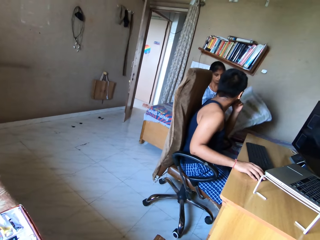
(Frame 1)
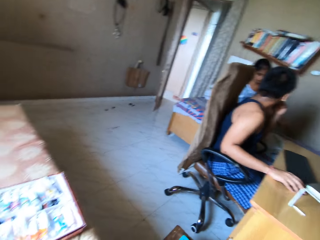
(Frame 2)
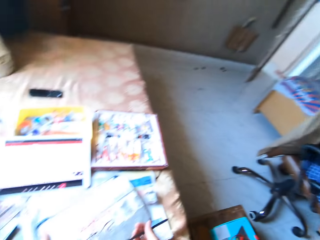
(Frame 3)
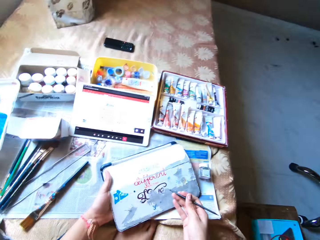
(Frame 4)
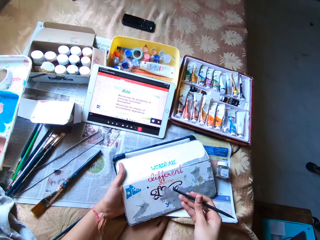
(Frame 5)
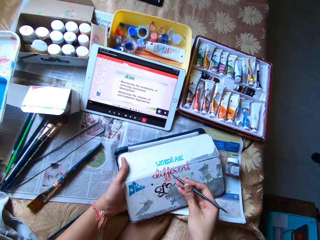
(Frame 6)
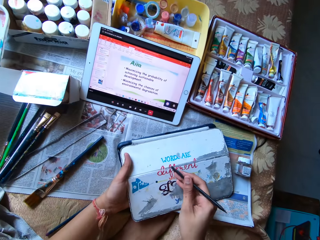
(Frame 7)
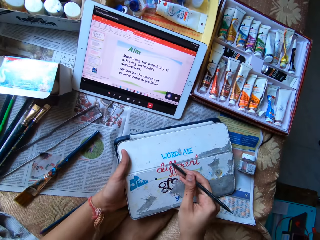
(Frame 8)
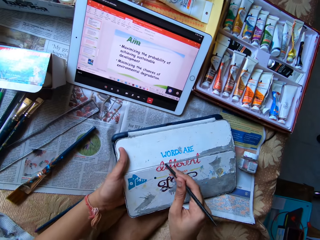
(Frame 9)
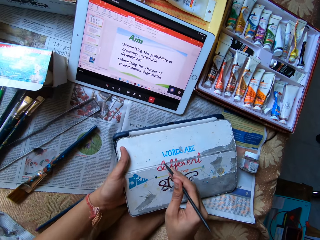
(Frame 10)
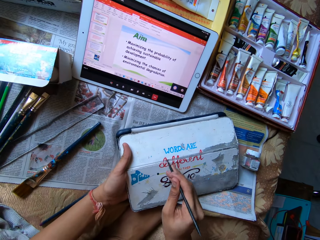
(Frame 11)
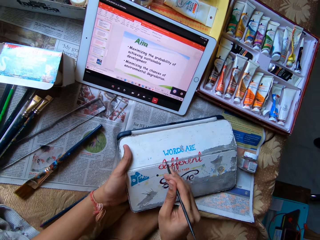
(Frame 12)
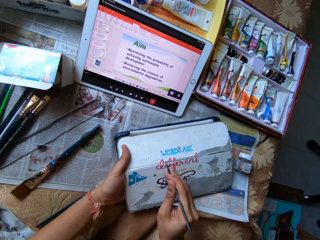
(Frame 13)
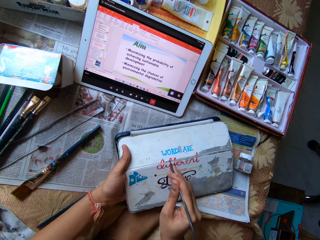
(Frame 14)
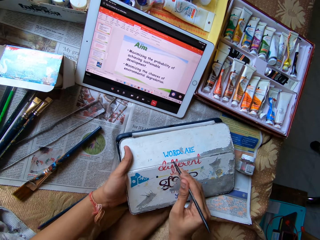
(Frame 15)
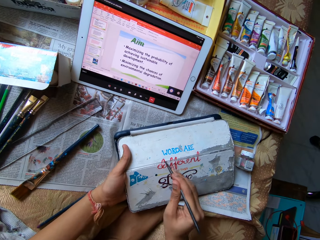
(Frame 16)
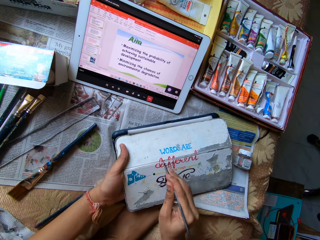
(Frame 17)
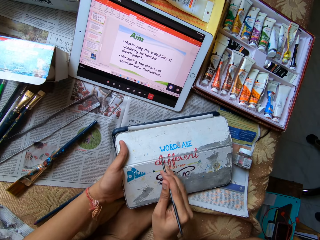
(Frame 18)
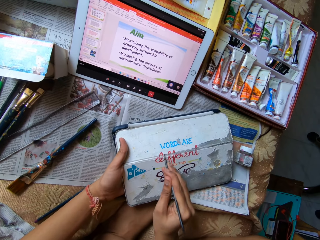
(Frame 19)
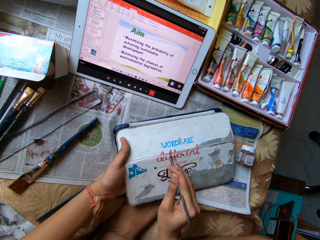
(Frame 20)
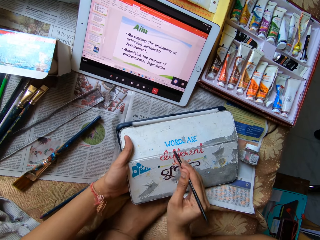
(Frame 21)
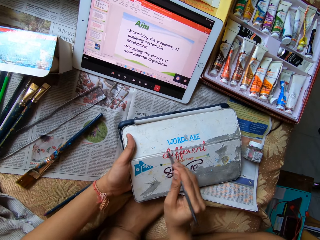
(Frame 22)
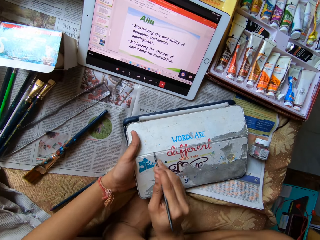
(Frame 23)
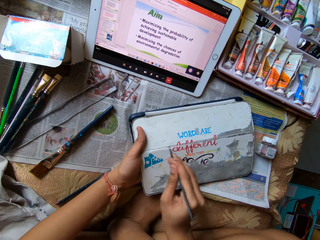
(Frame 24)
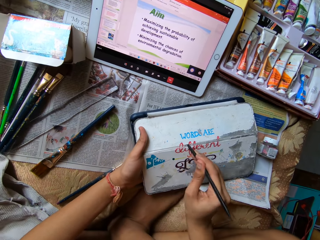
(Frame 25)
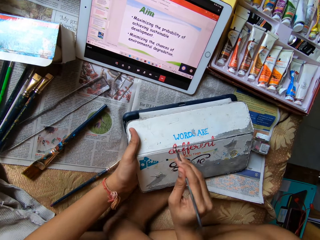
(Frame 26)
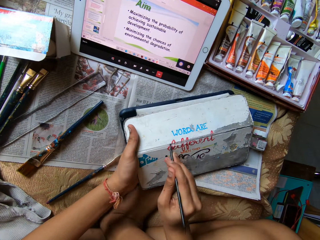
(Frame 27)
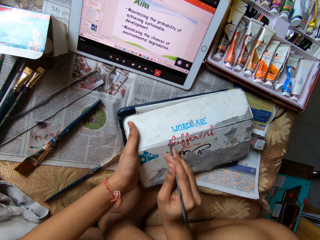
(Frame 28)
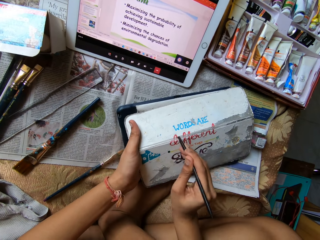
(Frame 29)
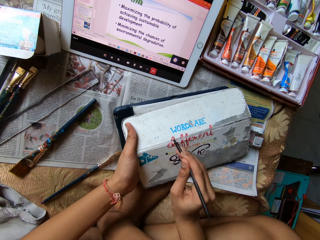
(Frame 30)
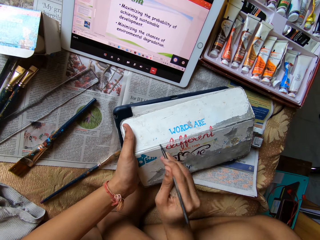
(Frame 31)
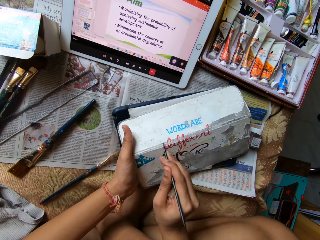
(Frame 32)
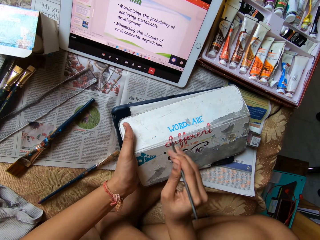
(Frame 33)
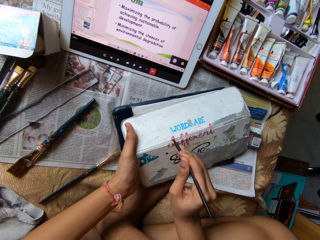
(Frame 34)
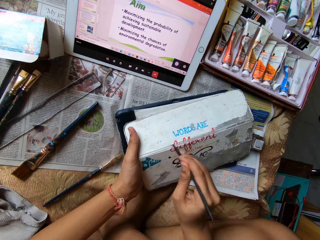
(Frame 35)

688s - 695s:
The camera wearer scrapes the tablet case with the file in her right hand. She removes something on the tablet cover with the pencil.

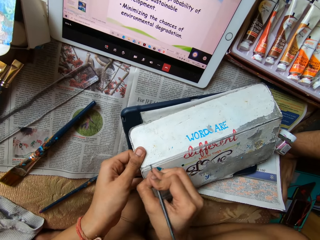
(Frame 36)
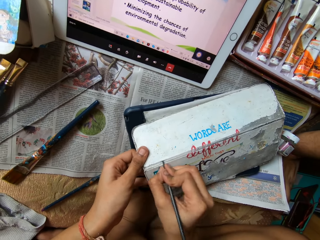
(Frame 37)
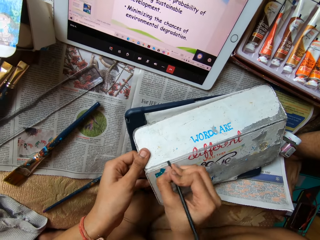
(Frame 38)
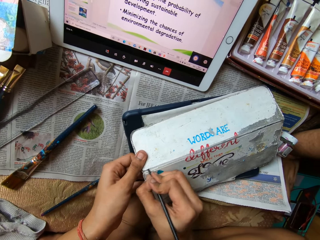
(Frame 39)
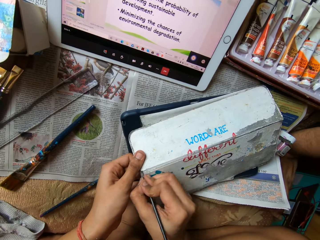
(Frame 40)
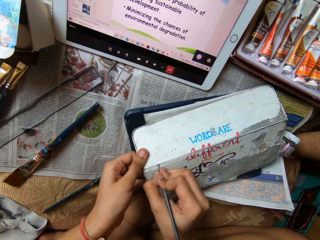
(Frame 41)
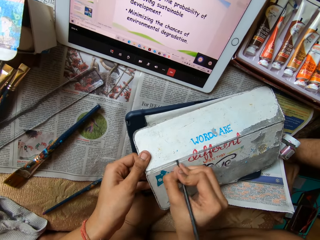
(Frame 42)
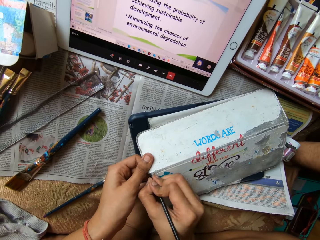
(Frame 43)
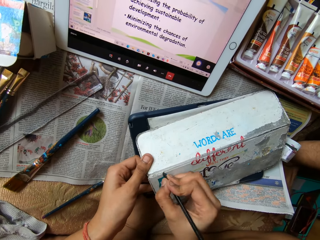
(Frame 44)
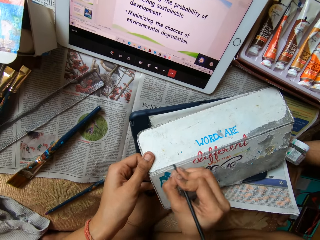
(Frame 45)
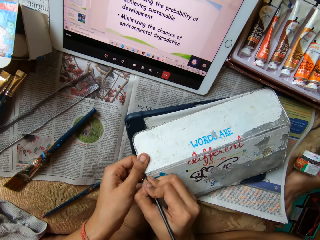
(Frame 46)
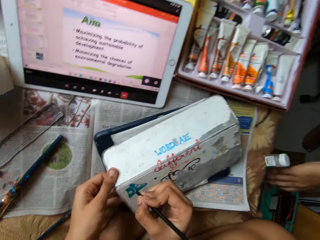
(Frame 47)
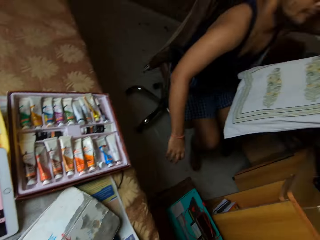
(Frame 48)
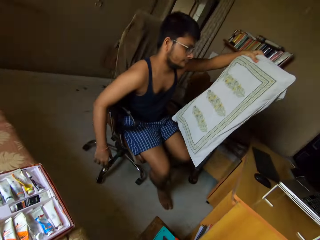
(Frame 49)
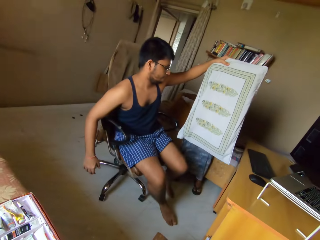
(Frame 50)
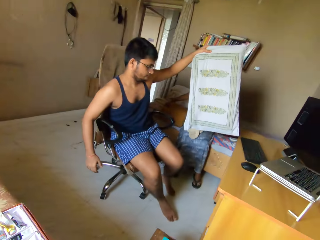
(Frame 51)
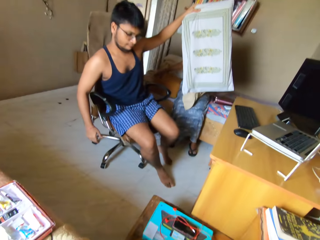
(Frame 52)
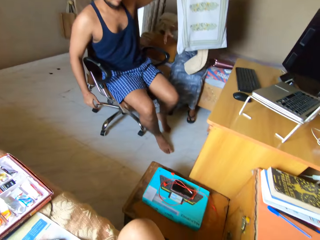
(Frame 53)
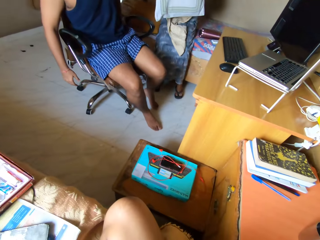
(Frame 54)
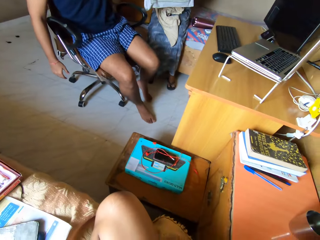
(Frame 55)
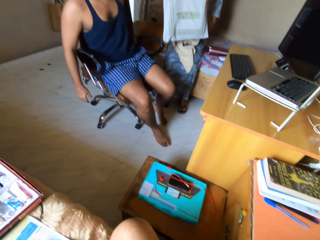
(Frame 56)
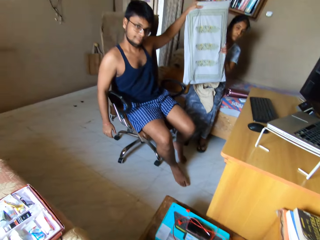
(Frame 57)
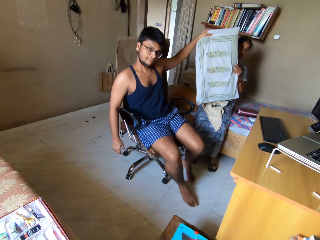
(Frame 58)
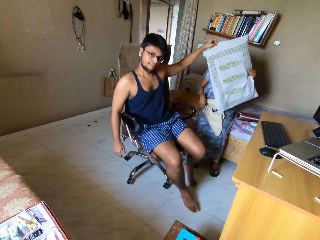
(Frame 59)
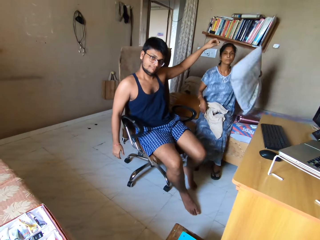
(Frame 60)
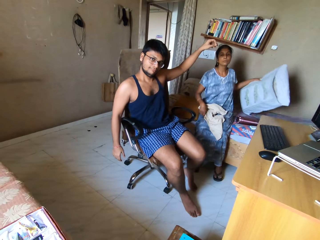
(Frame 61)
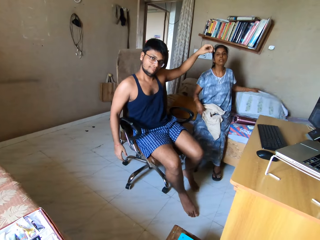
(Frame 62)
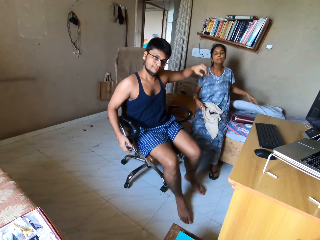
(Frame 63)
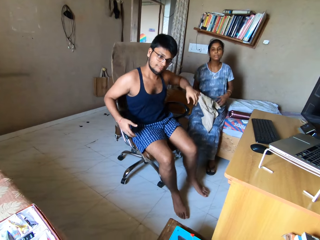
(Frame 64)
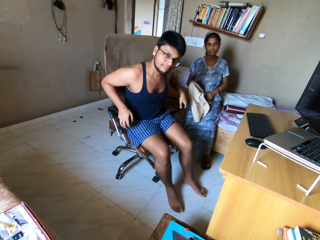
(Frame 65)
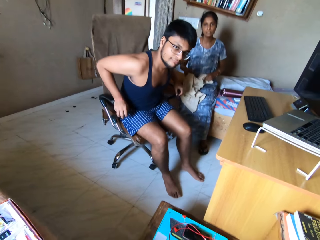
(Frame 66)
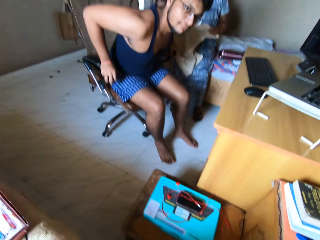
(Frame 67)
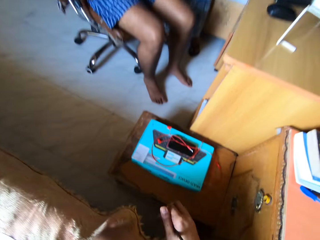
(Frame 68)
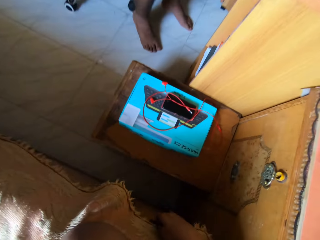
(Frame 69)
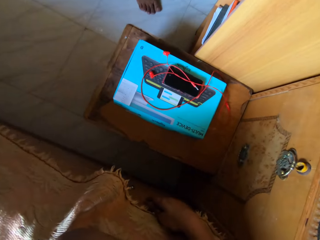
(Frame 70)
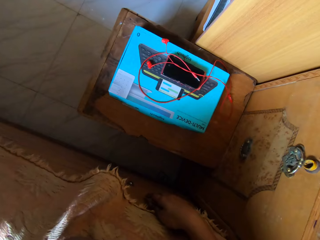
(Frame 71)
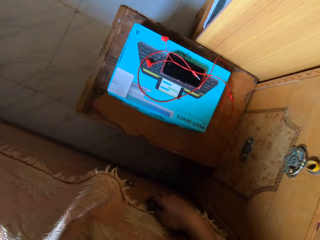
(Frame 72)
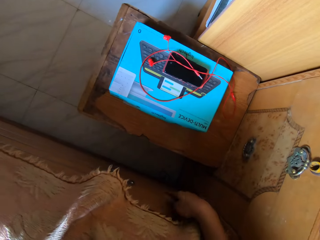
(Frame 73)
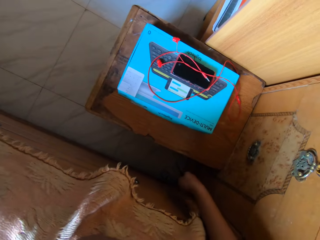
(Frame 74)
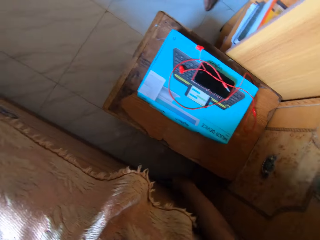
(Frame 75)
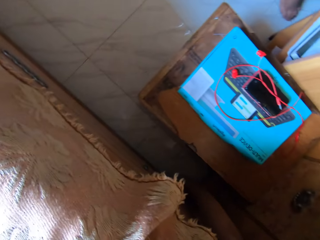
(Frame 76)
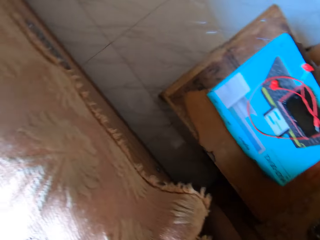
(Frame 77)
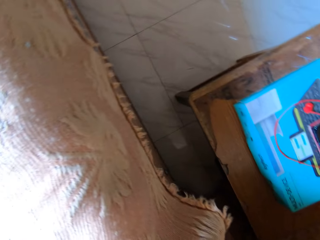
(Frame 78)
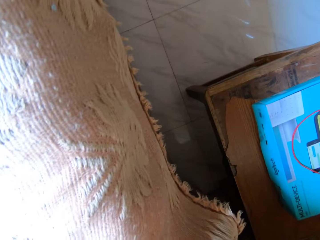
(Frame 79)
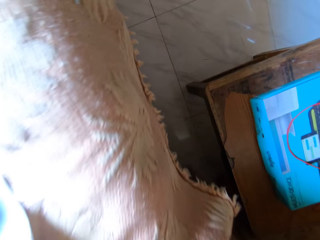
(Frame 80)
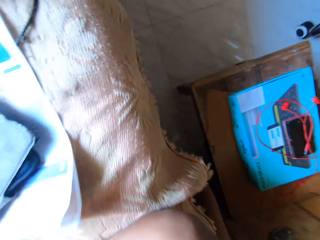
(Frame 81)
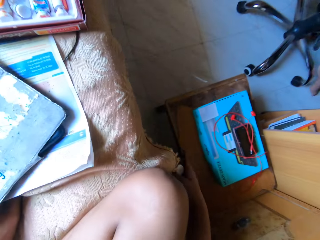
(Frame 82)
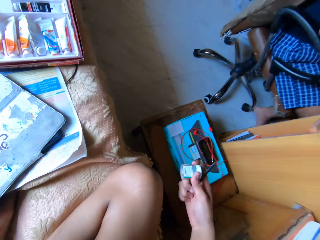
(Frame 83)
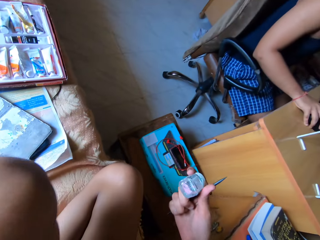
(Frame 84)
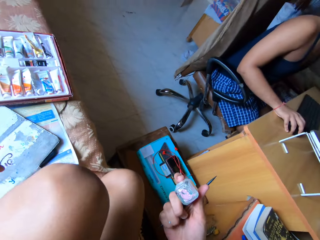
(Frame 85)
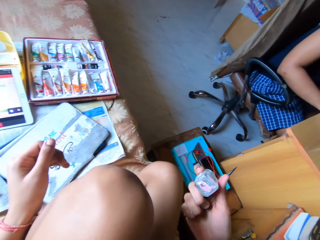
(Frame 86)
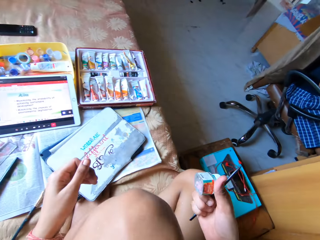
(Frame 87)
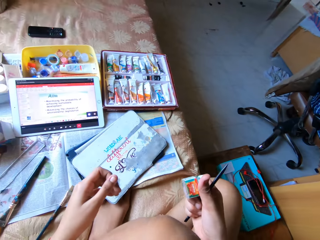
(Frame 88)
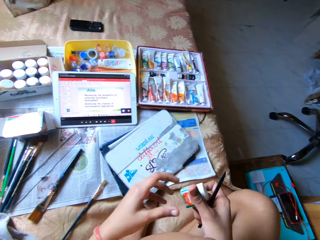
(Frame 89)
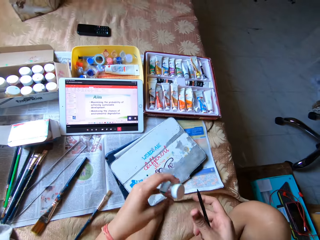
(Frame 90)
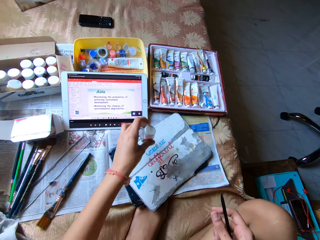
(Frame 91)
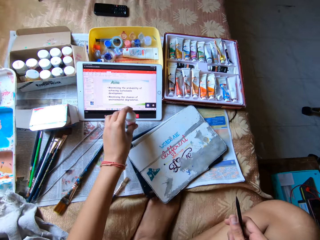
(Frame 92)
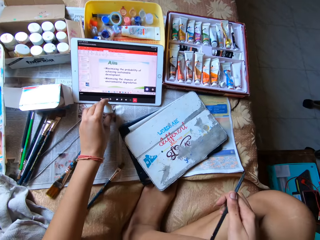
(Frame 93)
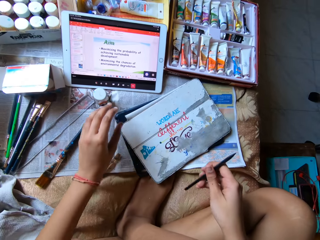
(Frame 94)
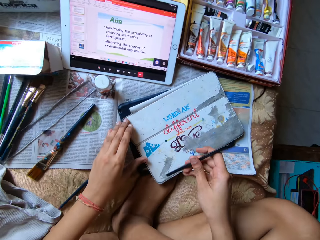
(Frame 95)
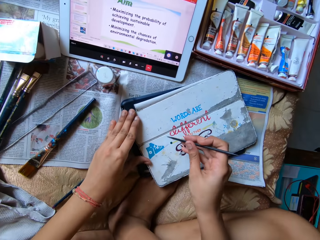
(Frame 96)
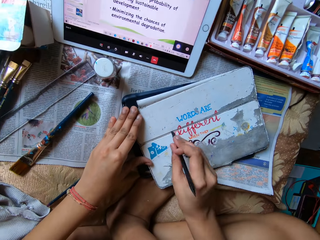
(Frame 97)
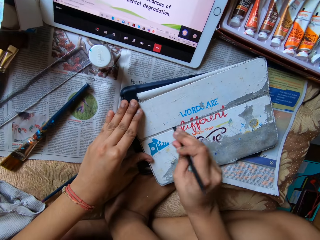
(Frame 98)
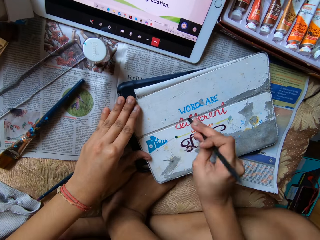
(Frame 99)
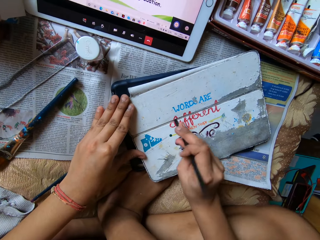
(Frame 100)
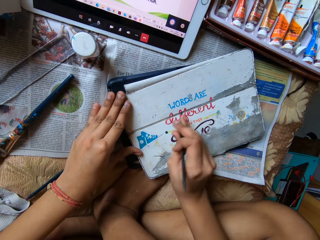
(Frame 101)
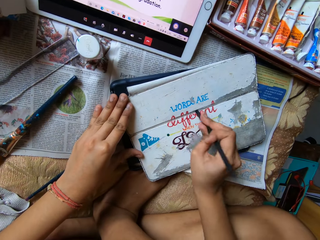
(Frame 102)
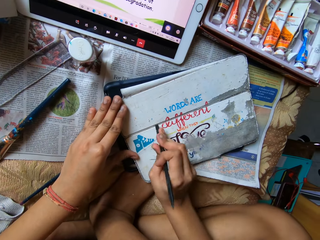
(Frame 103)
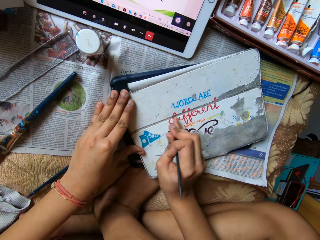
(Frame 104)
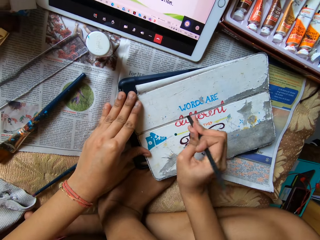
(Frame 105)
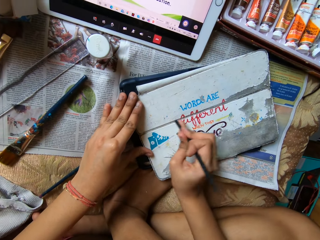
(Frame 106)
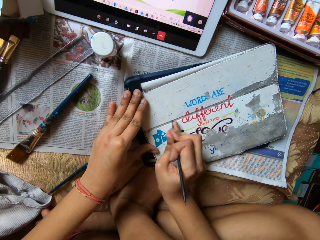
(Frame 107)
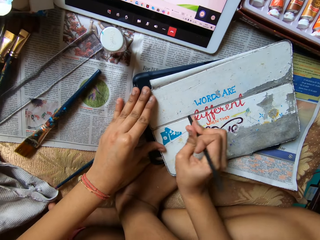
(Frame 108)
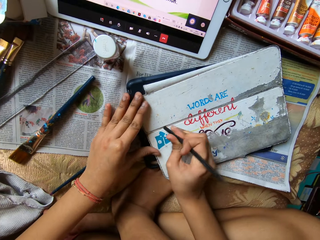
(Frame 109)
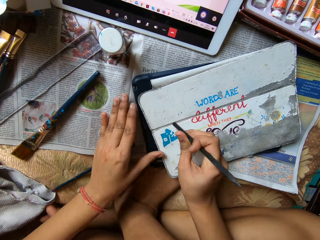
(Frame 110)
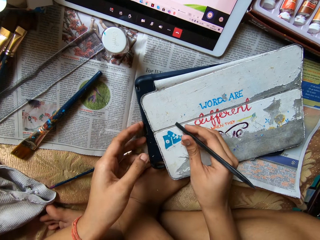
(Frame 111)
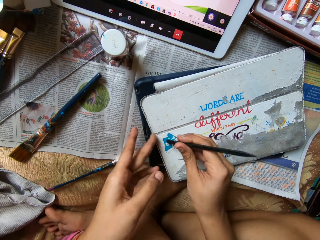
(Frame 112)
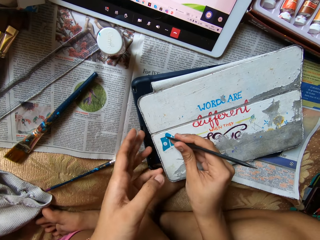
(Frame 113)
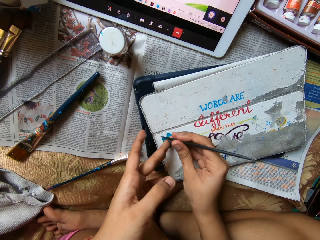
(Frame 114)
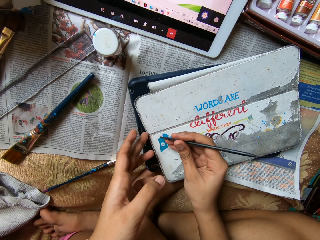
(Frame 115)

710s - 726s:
A man moves a glass jar on the bed with his left hand. The man holds the pillow with his left hand. A woman collects the pillow from the man with her left hand. The camera wearer interacts with a person. The woman drops the pillow on the bed with her left hand. The camera wearer picks up the glass jar from the ground with her right hand. She passes the glass jar from her right hand to her left hand. She drops the glass jar on the bed with her left hand. She scrapes the tablet case with the file in her right hand. She removes something on the tablet cover with the pencil.
